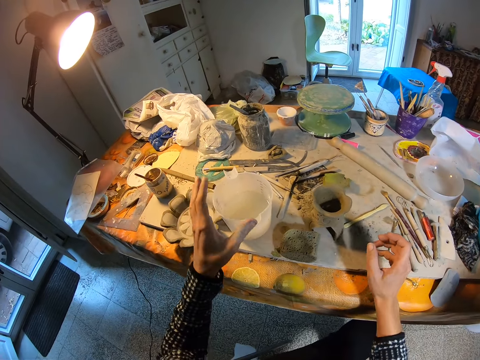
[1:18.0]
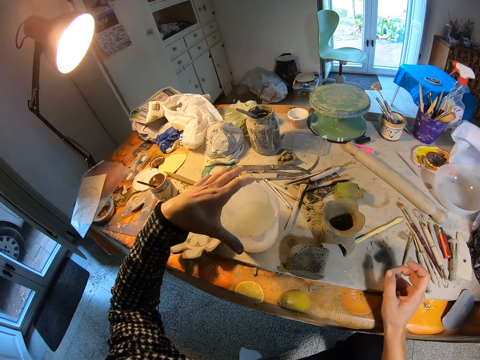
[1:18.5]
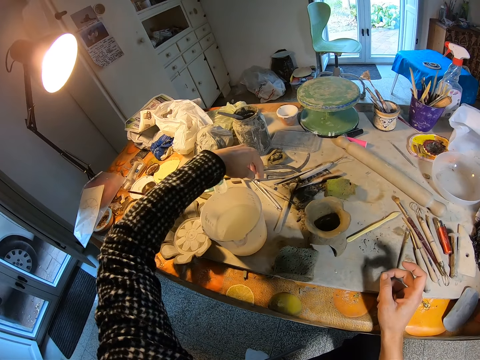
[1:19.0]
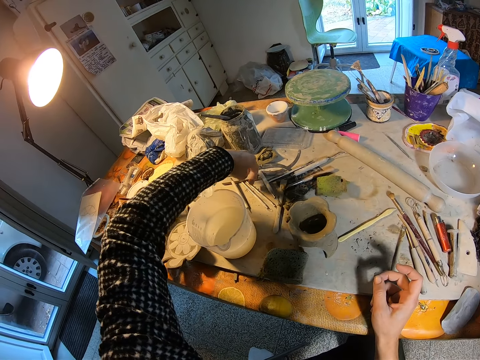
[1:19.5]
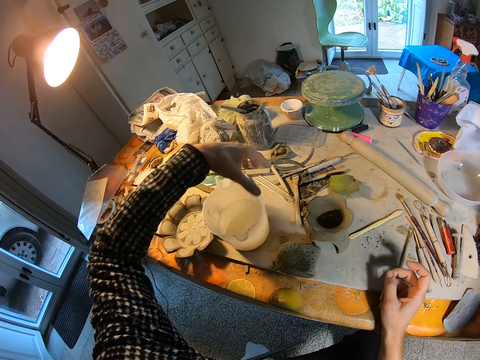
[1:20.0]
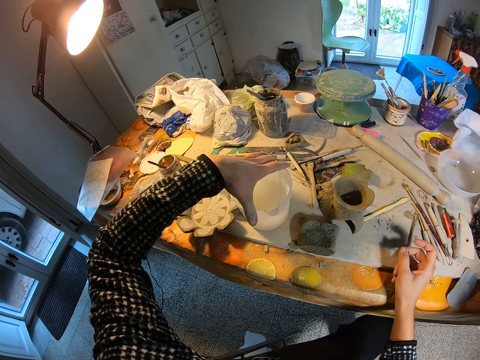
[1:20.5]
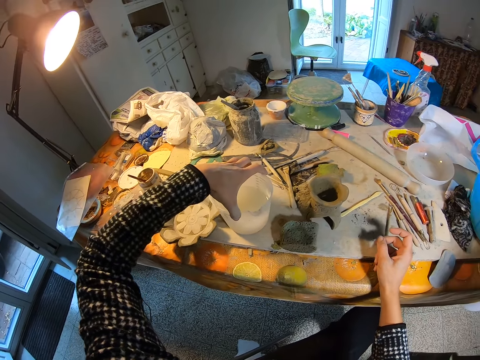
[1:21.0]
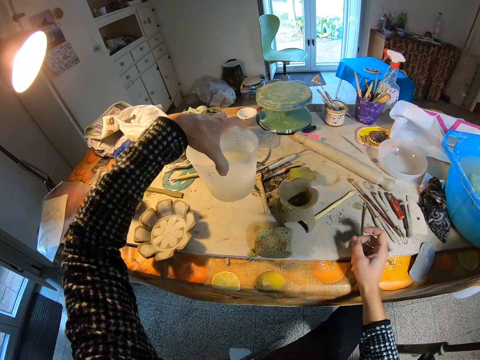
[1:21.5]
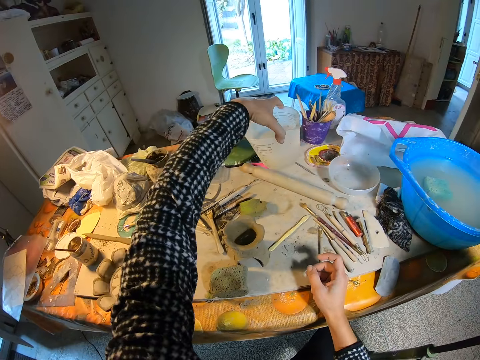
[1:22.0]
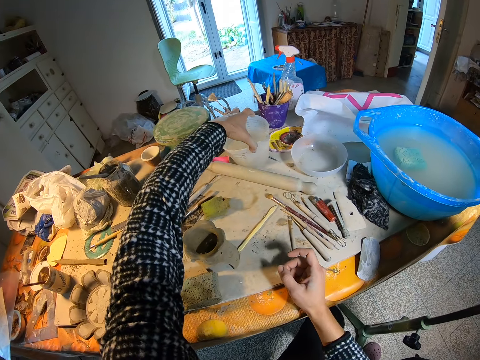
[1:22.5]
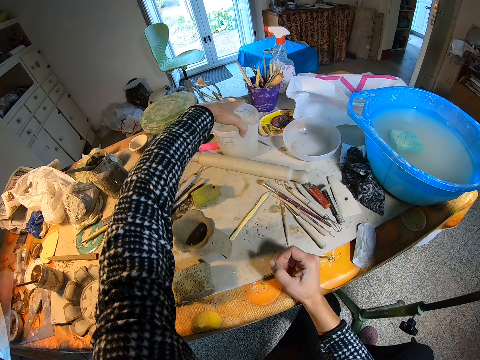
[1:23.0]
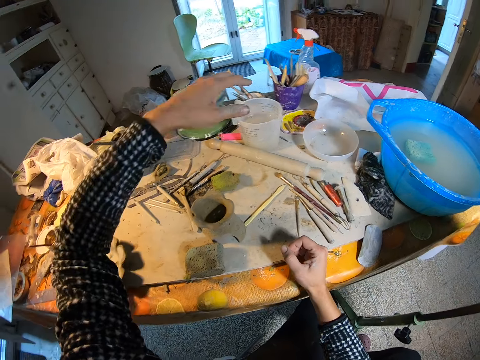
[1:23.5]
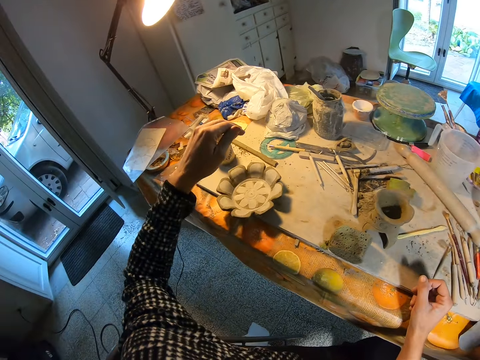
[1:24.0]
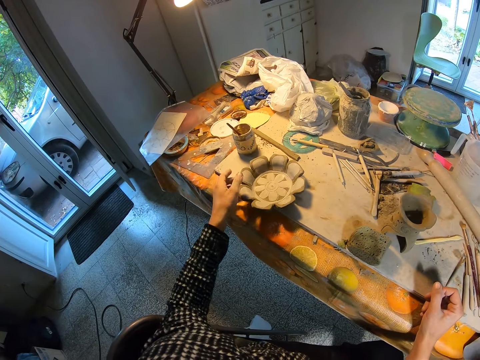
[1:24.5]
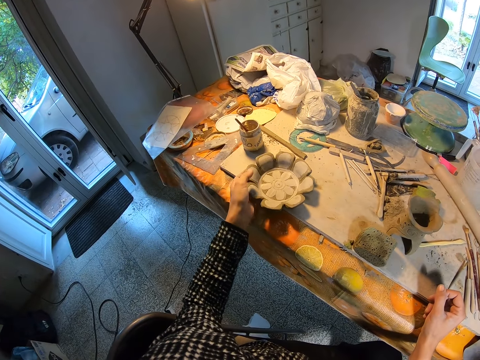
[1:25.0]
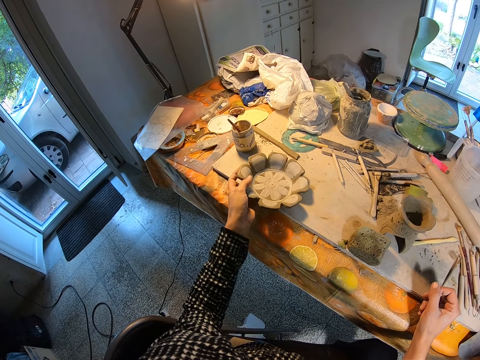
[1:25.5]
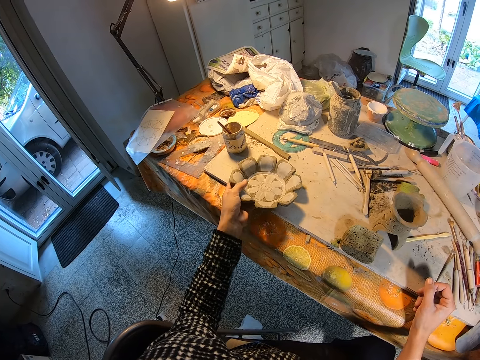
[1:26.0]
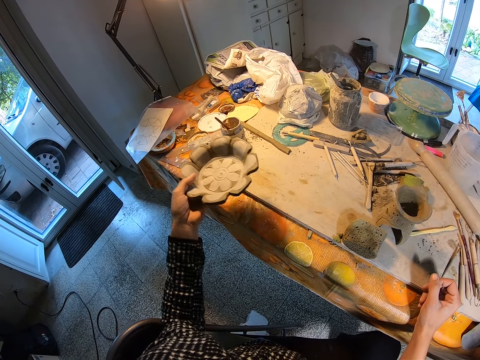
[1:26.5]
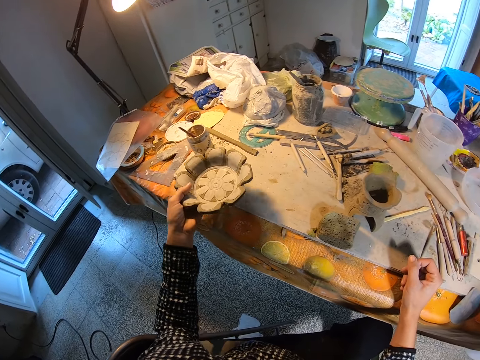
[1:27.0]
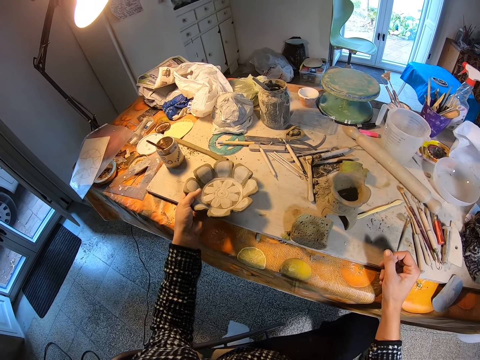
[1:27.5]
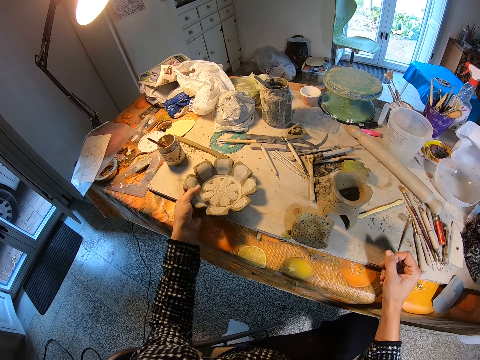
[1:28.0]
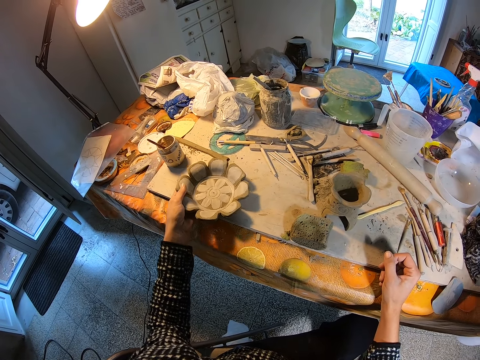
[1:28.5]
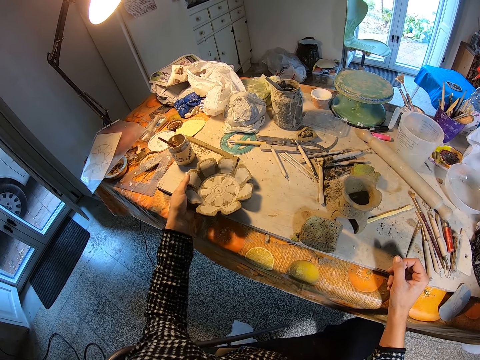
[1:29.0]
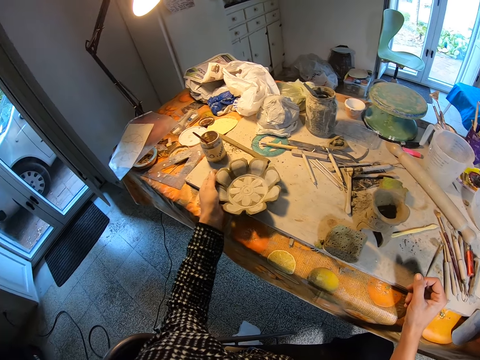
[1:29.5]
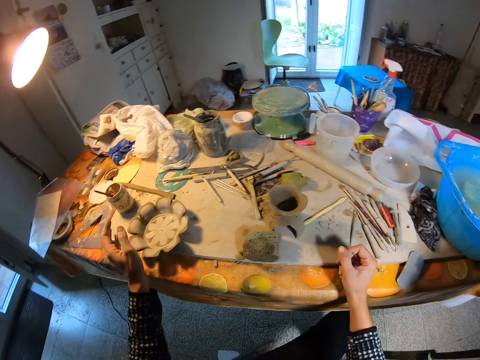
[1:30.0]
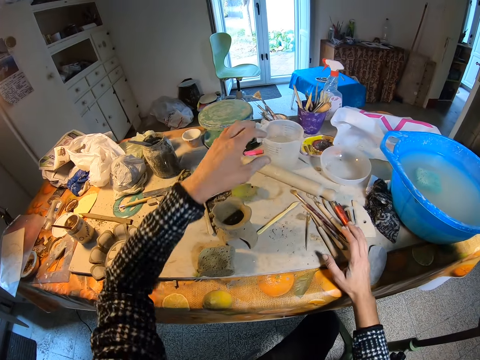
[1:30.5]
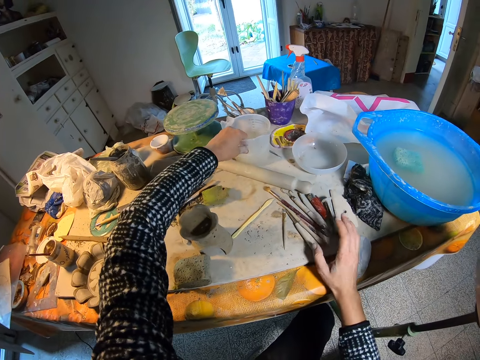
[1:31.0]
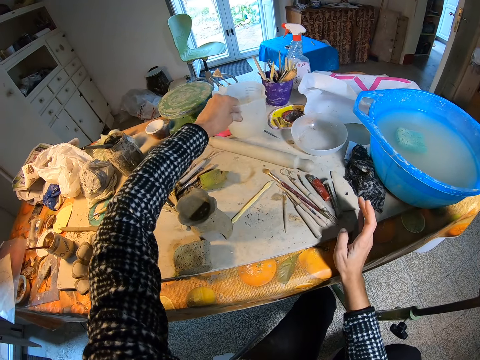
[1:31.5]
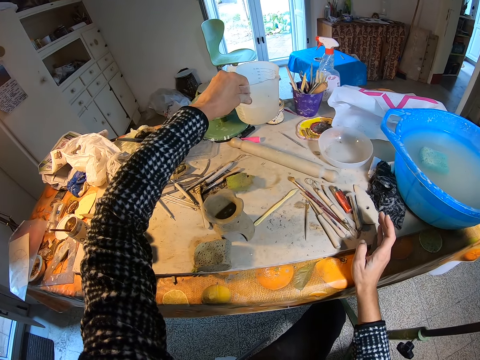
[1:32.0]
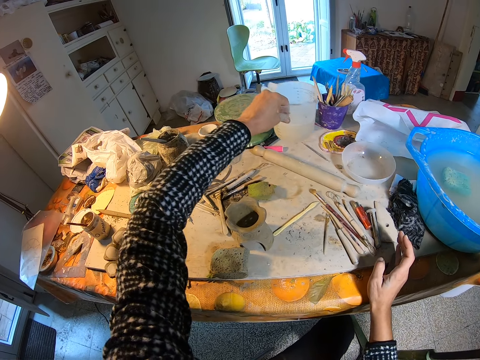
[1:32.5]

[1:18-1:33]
The camera wearer touches detail needles on the table with her left hand. She moves the fettling knife on the table. She moves a jug of water on the table with her left hand. She picks up the jug and puts the jug down. She picks up a piece of pottery, a Japanese ceramic flower plate, from the table with her left hand. She places the piece of pottery onto the table with her left hand. She picks up the jug of water from the table with her left hand.

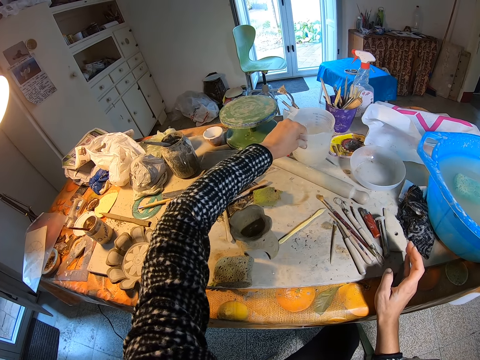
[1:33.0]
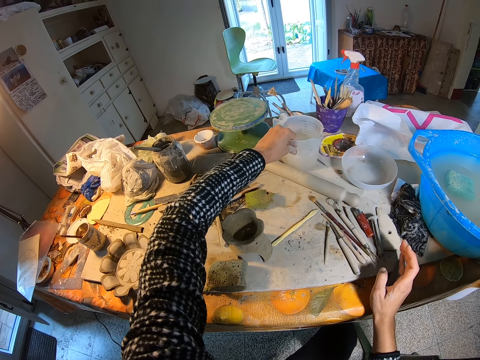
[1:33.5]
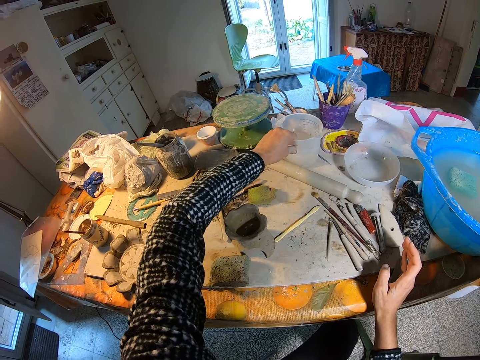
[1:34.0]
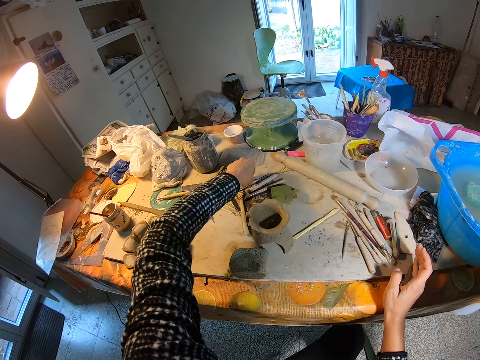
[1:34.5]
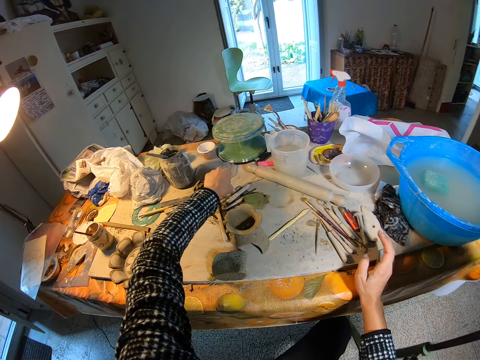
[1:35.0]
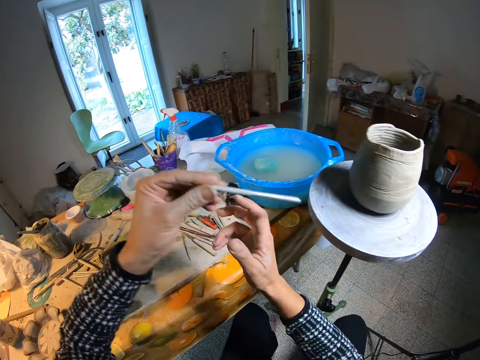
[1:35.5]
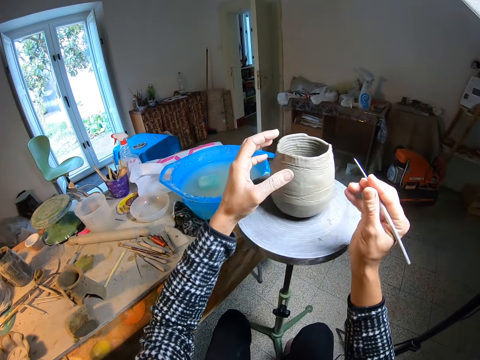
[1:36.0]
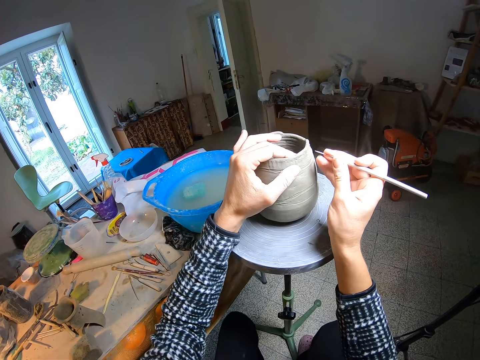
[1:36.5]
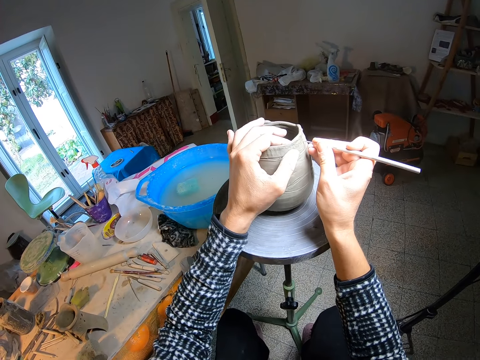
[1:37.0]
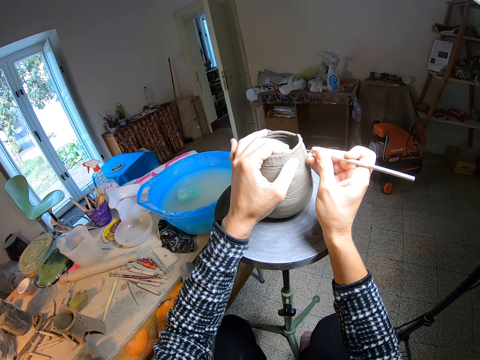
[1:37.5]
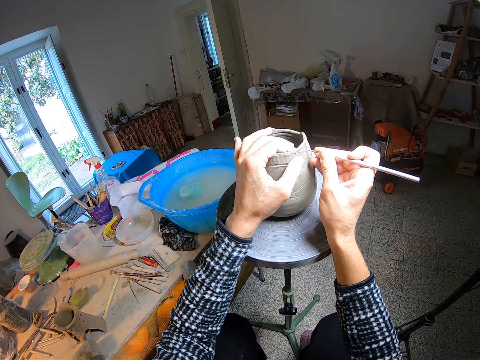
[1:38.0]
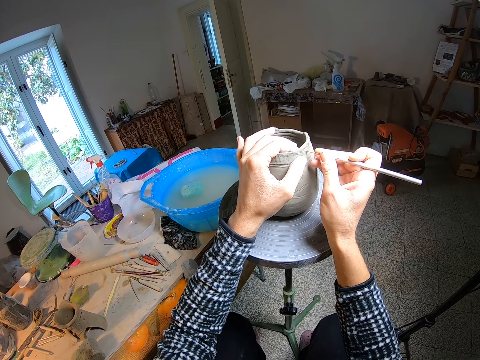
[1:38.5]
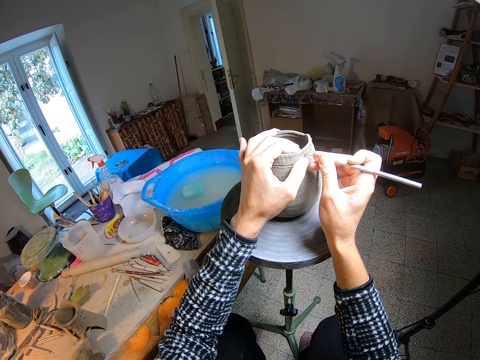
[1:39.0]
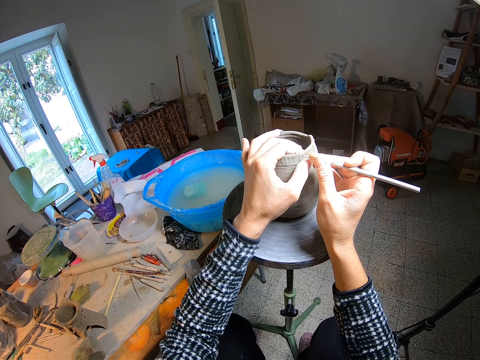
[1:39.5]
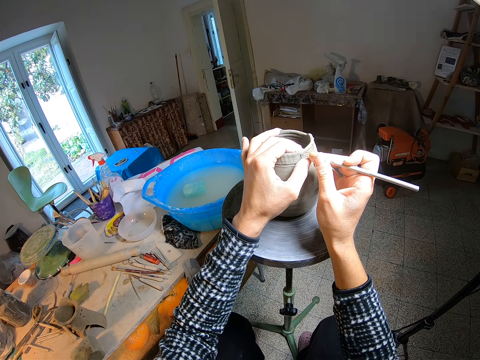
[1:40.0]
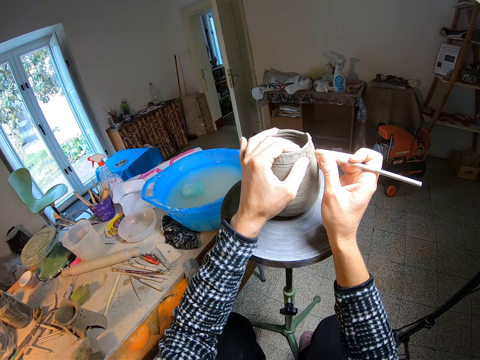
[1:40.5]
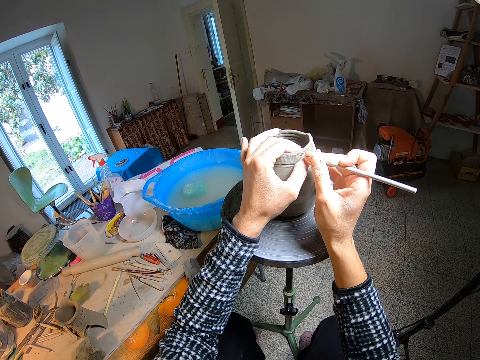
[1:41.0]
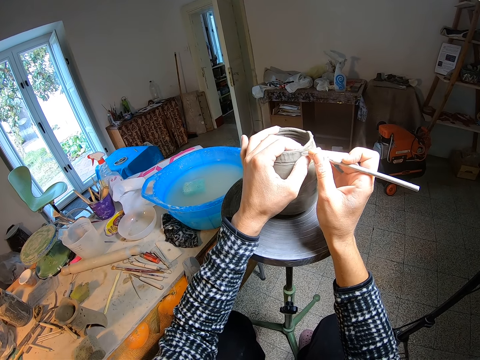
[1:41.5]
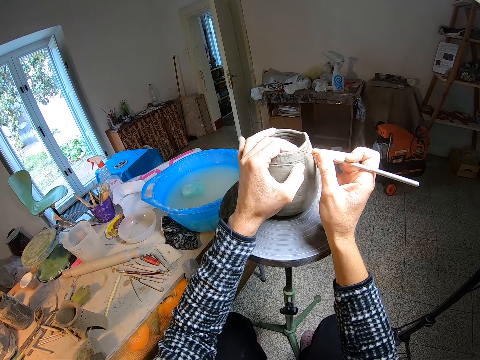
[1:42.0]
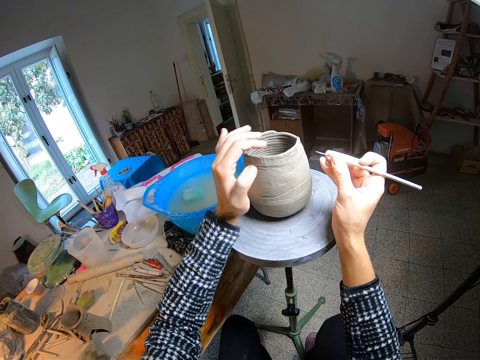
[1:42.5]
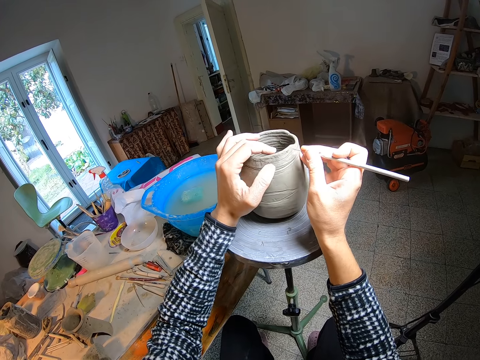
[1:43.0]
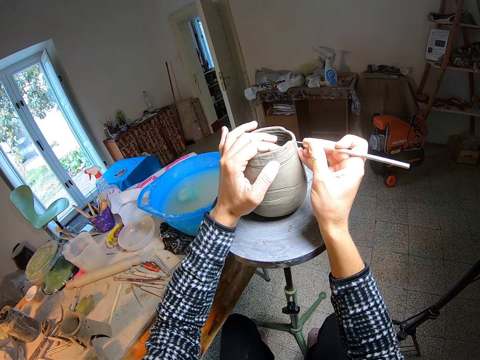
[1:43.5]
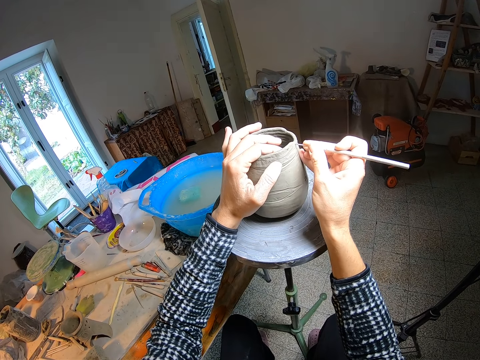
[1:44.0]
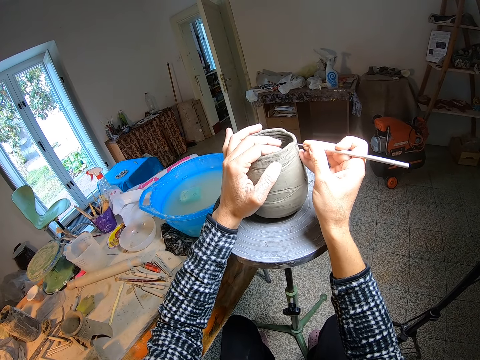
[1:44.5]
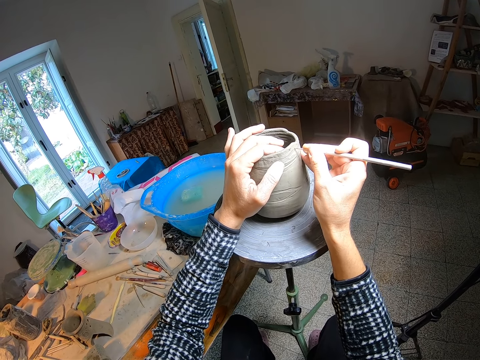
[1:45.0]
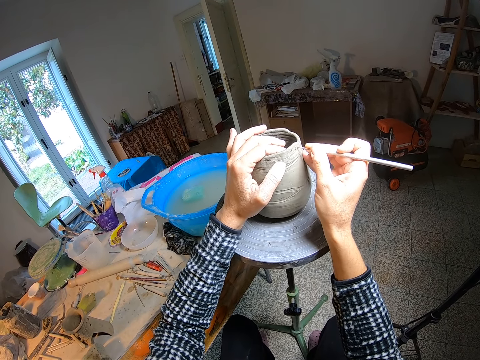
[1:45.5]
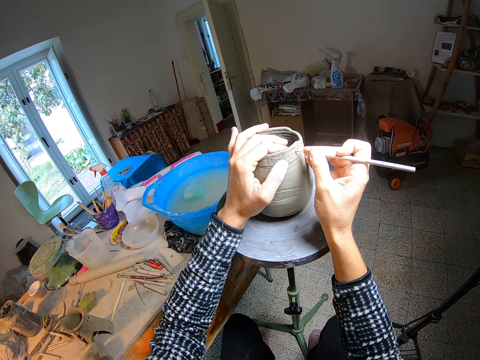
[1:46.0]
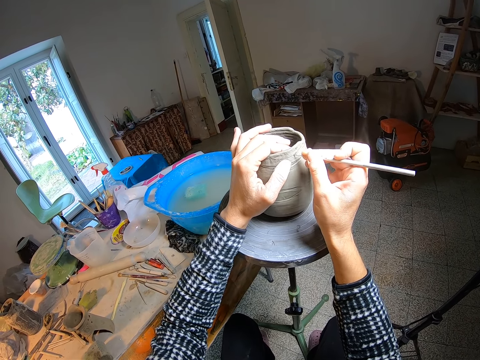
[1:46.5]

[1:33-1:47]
The camera wearer places the jug of water onto the table with her left hand. She picks up a detail needle from the table with her left hand. She passes the detail needle to her right hand. She holds the clay pot on the pottery wheel with her left hand. She designs the clay pot with the detail needle in her right hand. She curves the clay pot with a fettling knife. She turns the clay pot with her left hand. She designs the clay pot with the detail needle in her right hand.
